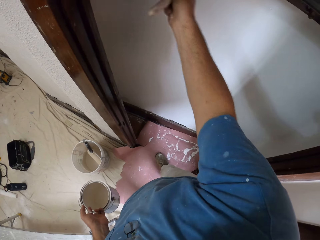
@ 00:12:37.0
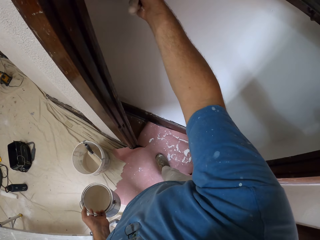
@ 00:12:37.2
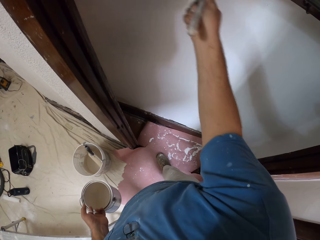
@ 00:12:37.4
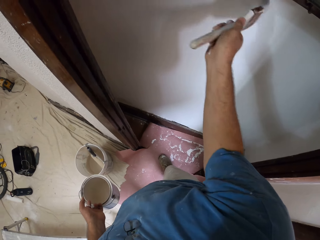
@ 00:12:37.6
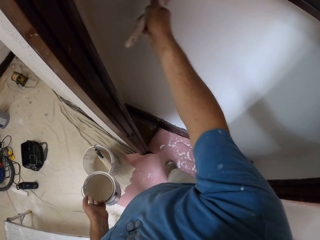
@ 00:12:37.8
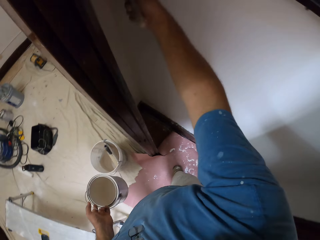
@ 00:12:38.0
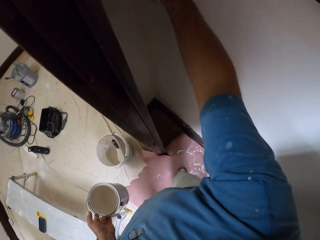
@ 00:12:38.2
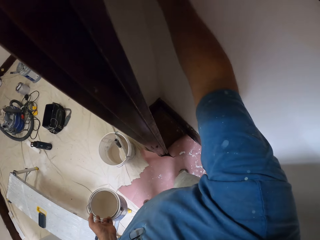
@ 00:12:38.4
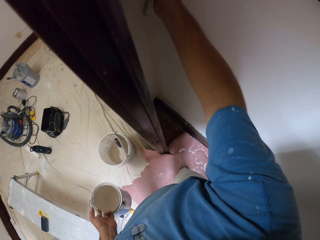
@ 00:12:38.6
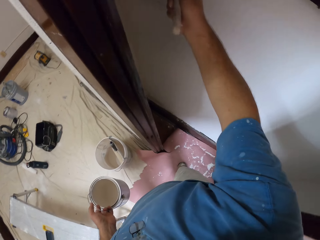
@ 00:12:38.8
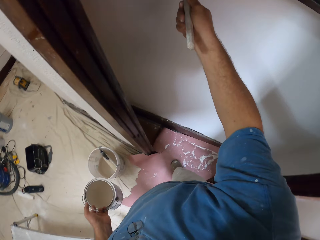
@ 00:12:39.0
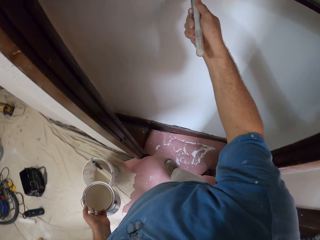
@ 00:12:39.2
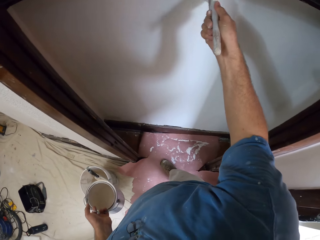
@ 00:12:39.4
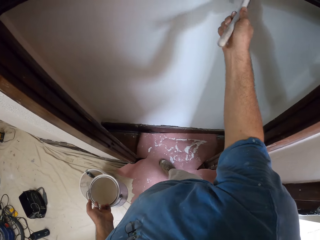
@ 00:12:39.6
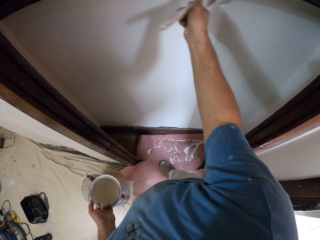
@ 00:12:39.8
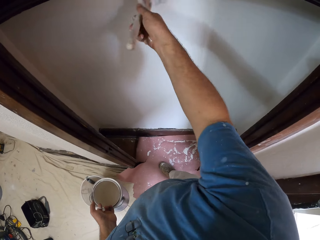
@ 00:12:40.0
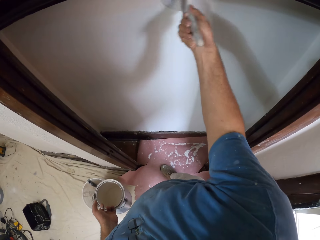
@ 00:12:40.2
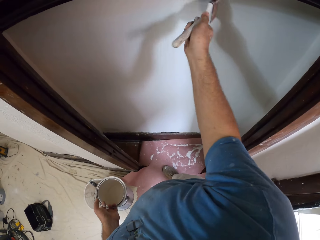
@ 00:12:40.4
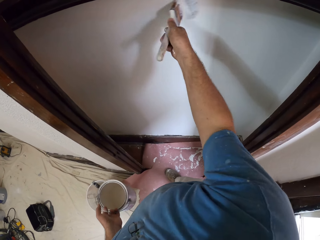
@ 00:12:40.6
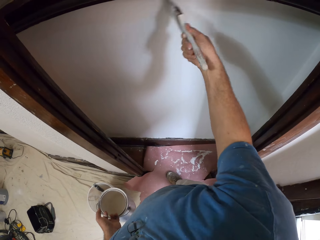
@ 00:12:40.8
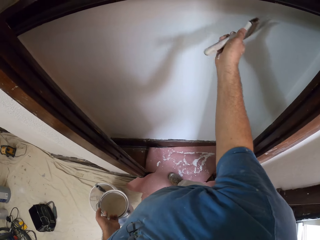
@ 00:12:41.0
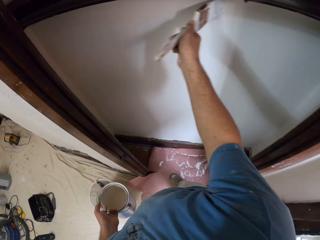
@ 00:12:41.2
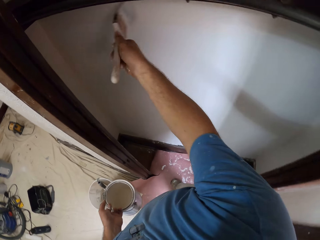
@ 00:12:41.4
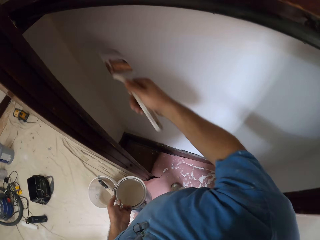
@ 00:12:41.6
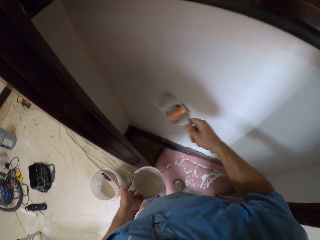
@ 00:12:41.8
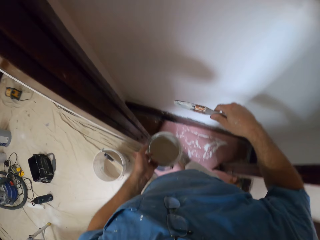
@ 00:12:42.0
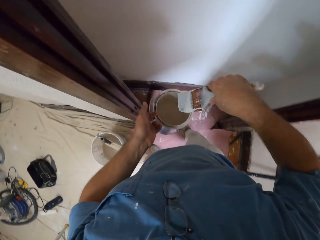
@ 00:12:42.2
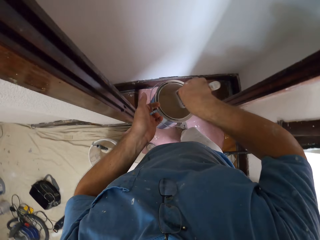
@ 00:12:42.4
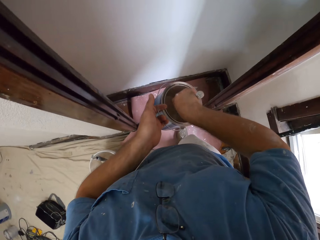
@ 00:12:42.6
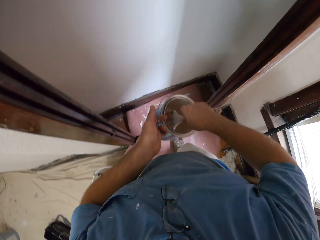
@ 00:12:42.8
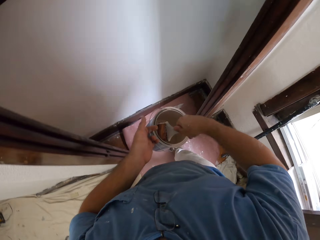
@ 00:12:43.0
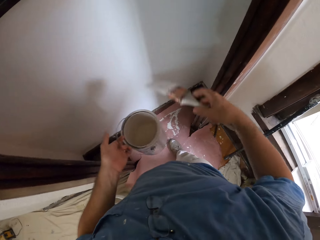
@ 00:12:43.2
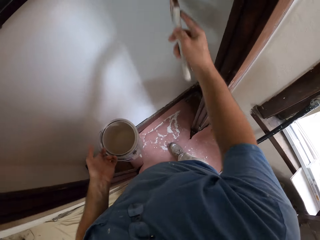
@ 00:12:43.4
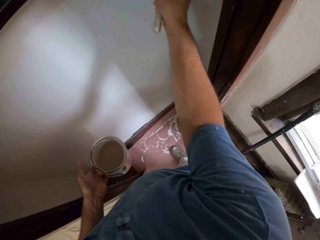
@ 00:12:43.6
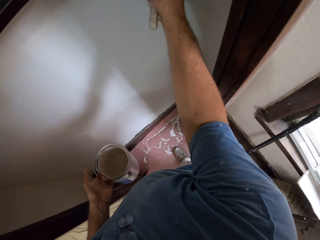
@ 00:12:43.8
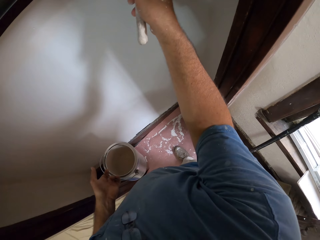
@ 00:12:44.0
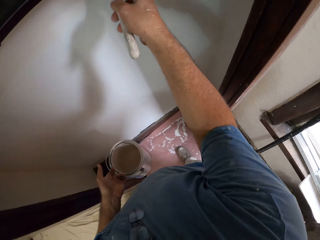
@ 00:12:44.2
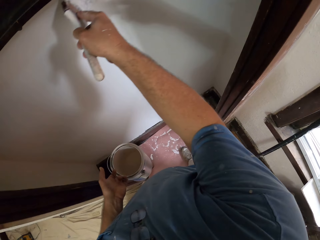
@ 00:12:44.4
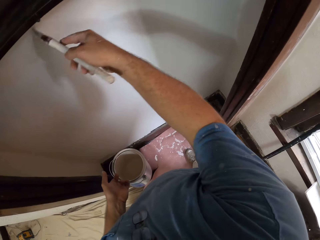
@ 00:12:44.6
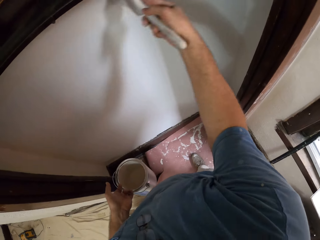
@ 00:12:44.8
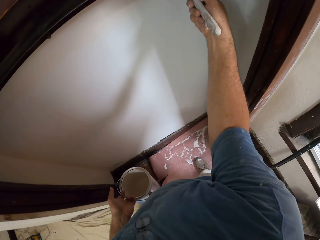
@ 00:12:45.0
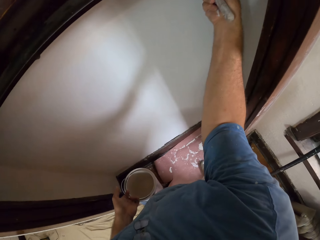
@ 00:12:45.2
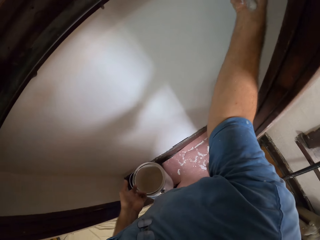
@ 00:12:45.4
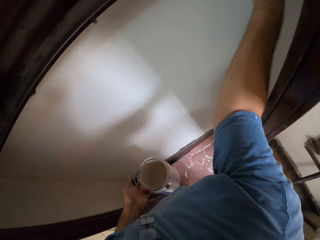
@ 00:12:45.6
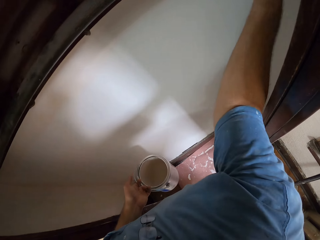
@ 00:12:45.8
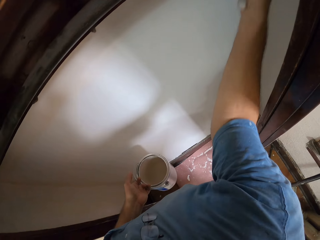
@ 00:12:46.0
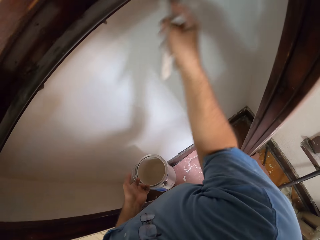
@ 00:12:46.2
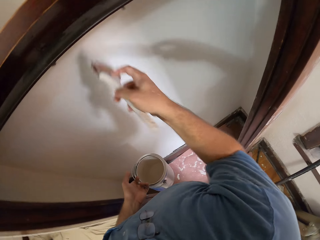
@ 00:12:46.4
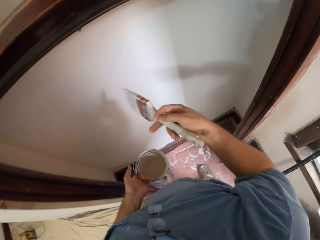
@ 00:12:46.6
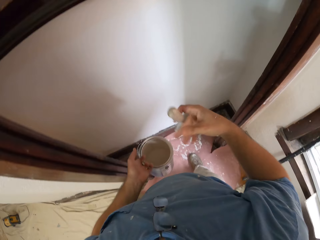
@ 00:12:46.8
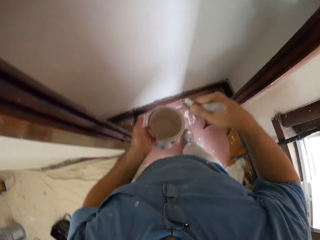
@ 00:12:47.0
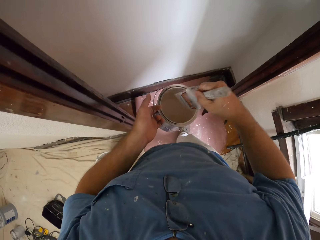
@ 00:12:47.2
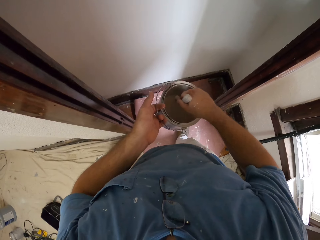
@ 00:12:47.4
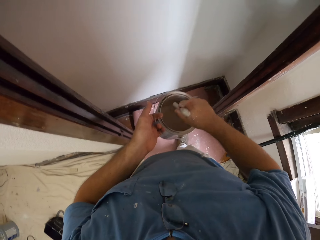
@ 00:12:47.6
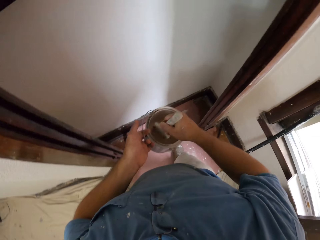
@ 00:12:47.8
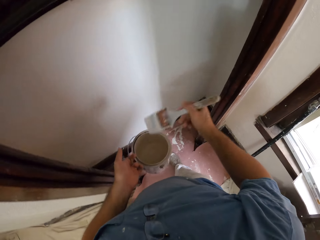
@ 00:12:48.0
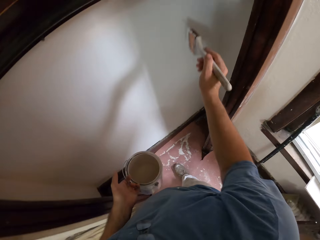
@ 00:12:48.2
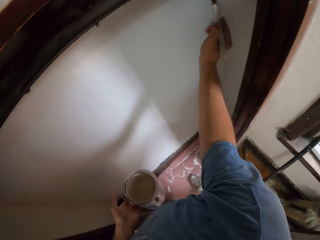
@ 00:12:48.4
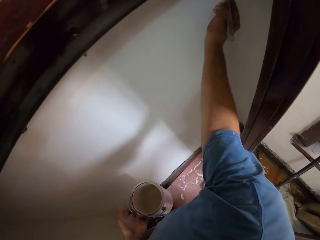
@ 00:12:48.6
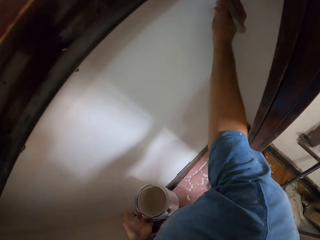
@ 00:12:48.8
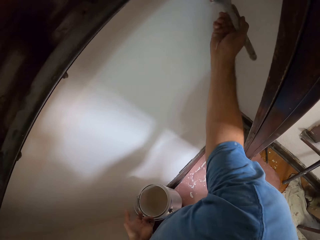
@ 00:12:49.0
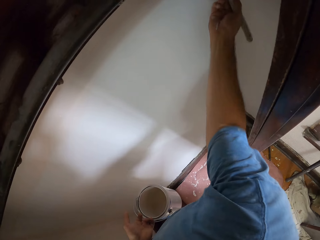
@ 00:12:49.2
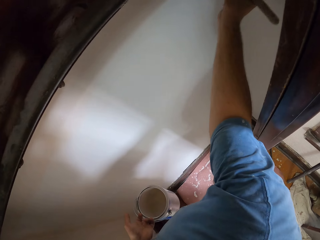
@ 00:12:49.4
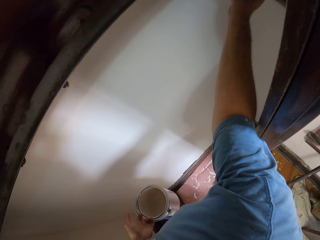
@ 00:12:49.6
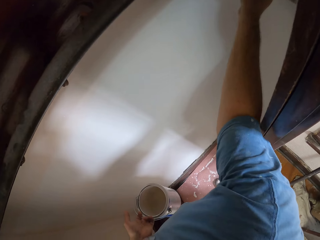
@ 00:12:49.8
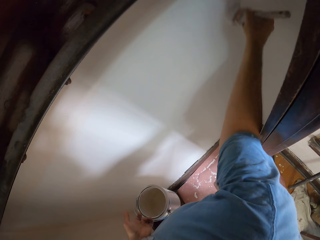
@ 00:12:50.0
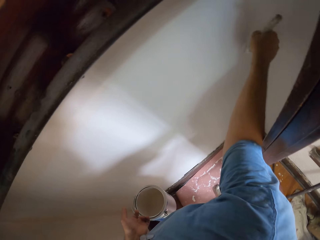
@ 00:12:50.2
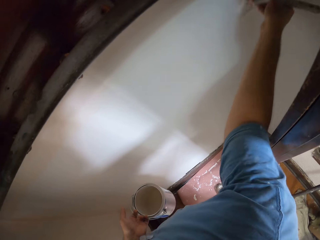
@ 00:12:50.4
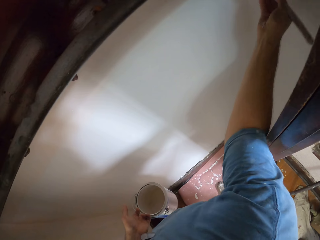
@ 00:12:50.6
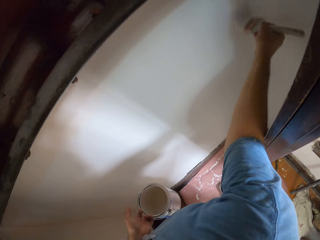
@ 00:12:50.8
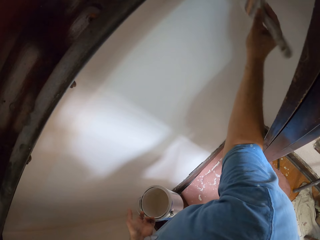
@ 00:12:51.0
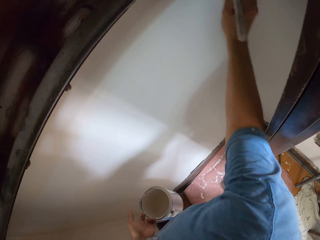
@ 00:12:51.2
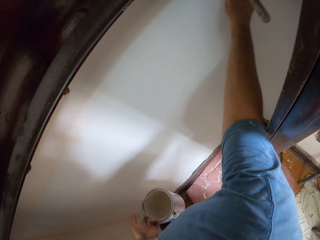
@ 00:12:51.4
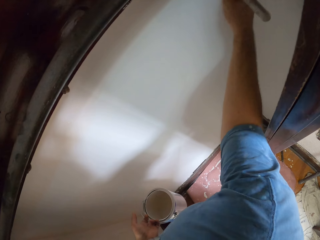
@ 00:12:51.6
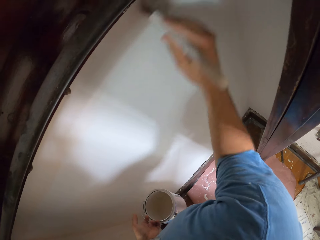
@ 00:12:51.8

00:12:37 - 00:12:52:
The camera wearer dips the paint brush into the paint can with his right hand. He paints the walls of the room with the paint brush in his right hand. He dips the paint brush into the paint can with his right hand. He paints the walls of the room with the paint brush in his right hand.

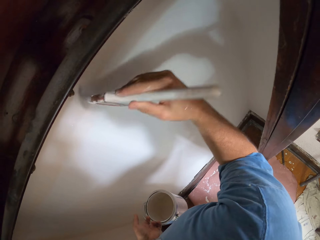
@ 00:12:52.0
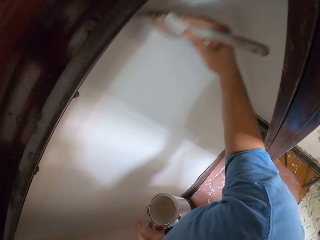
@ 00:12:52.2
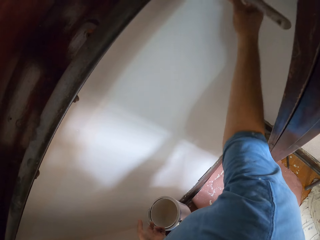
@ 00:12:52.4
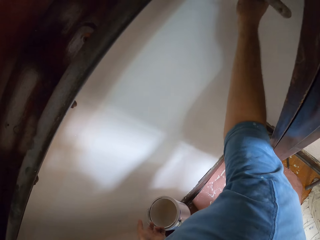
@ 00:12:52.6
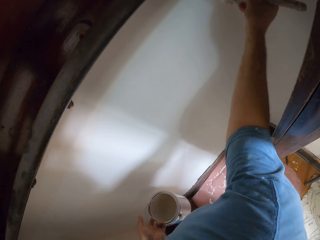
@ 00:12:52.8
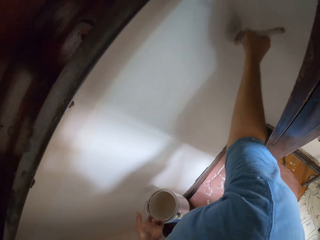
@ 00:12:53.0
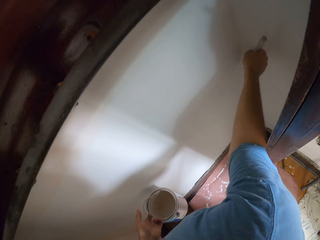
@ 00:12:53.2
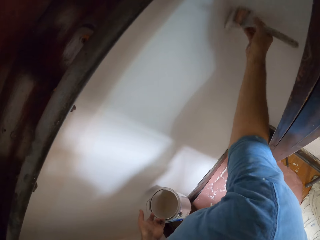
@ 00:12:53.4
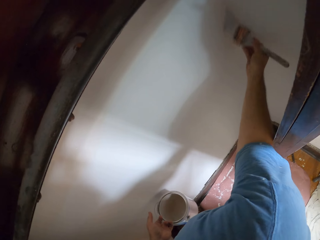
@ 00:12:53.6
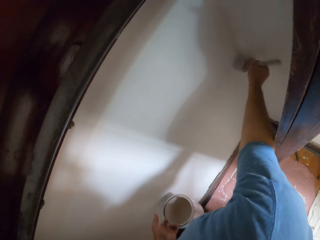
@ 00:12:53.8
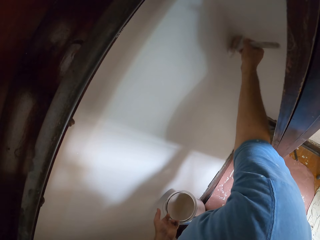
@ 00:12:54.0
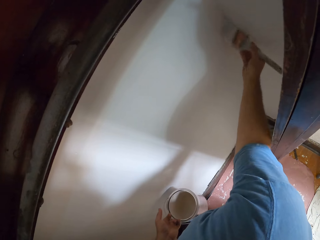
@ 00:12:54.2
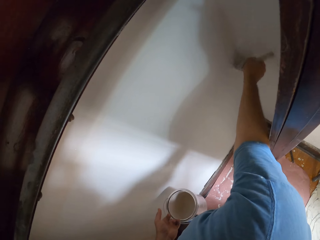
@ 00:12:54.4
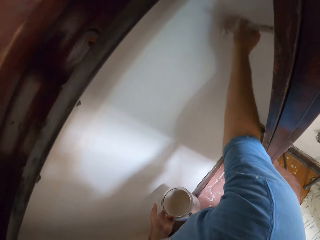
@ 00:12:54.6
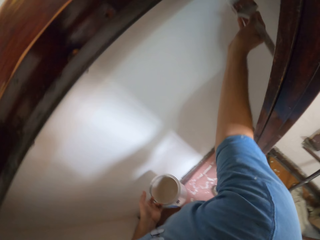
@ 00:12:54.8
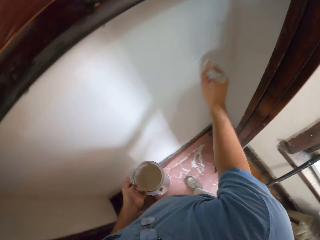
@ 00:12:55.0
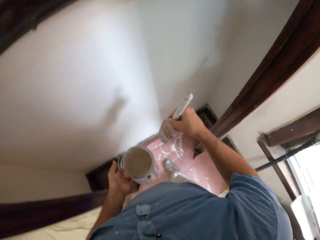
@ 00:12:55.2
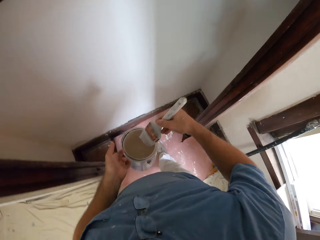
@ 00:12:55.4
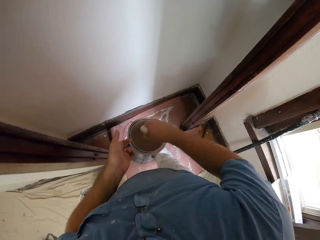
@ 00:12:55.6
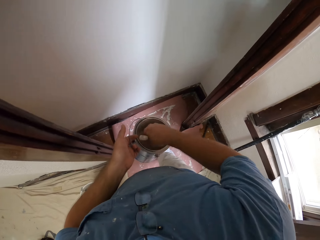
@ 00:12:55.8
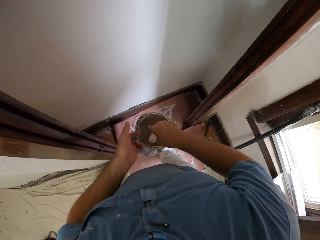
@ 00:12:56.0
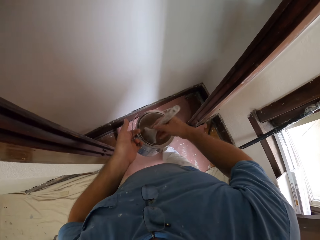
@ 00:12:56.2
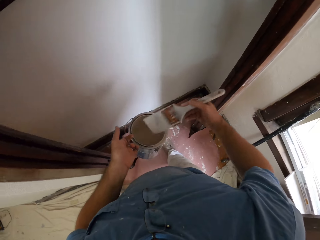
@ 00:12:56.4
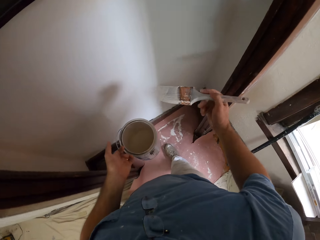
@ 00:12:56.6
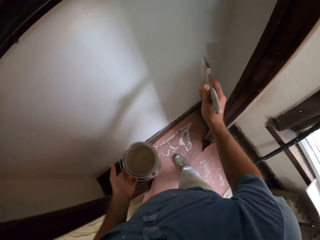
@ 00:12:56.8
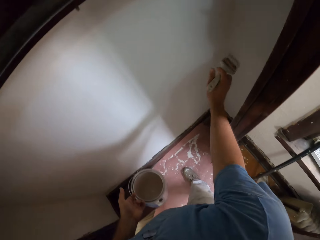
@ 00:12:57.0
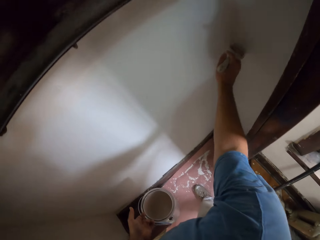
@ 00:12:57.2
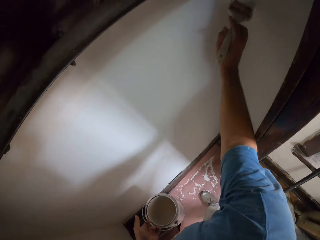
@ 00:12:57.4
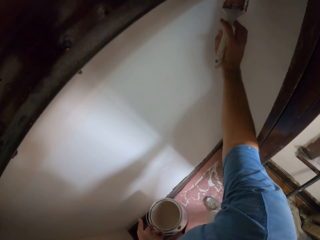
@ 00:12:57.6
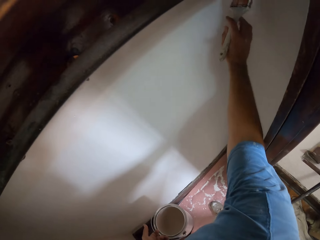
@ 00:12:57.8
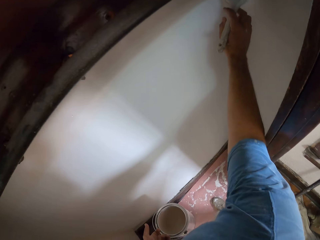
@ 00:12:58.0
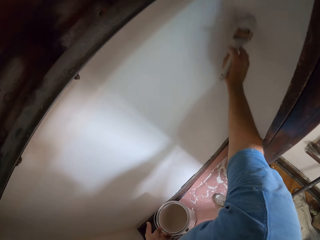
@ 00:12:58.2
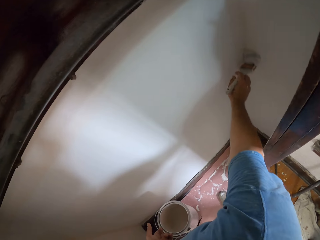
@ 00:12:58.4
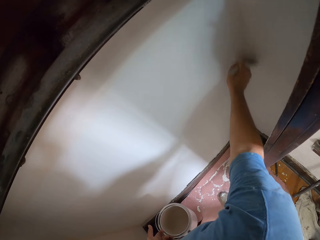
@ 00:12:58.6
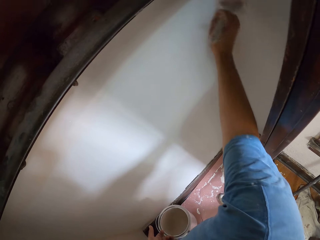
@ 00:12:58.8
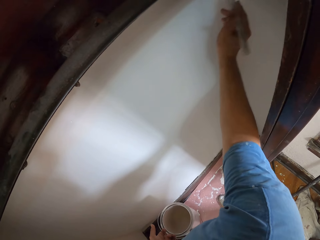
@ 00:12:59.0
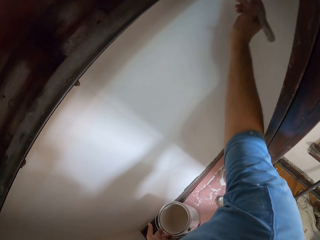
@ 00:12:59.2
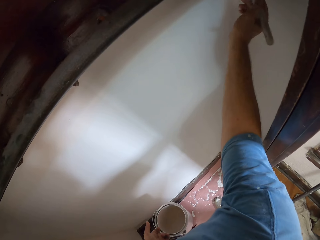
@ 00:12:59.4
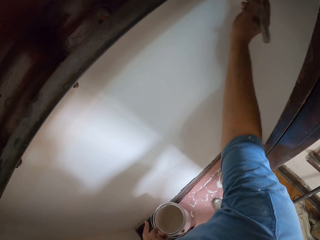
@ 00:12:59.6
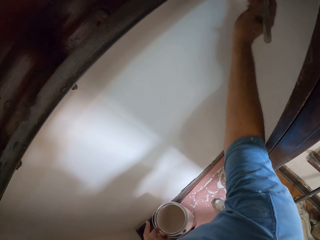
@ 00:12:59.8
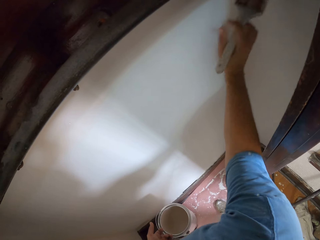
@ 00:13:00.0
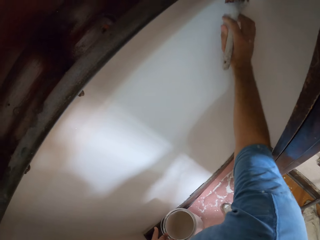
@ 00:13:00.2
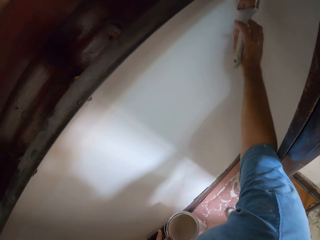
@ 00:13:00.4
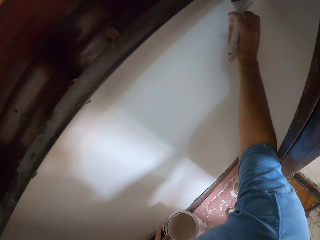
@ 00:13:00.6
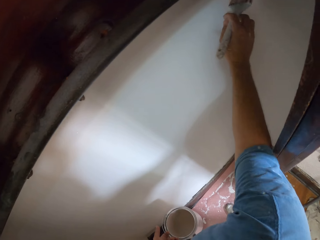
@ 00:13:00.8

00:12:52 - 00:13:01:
The camera wearer dips the paint brush into the paint can with his right hand. He paints the walls of the room with the paint brush in his right hand.
